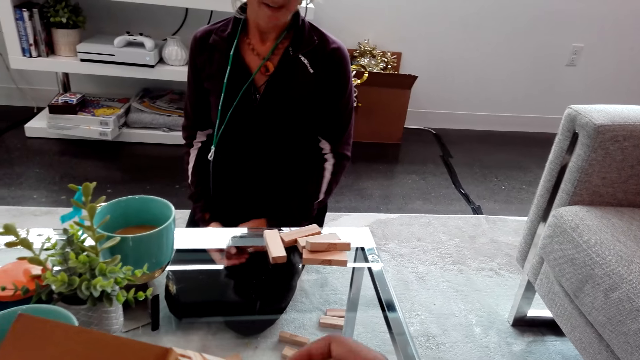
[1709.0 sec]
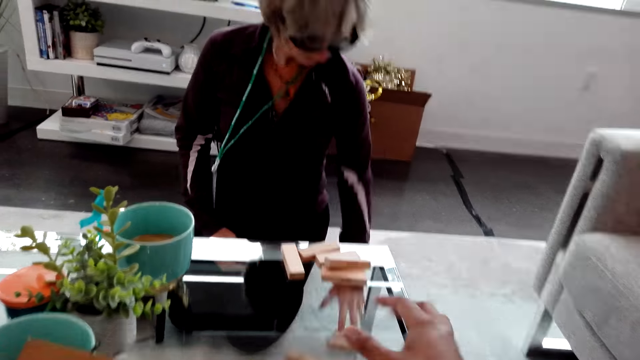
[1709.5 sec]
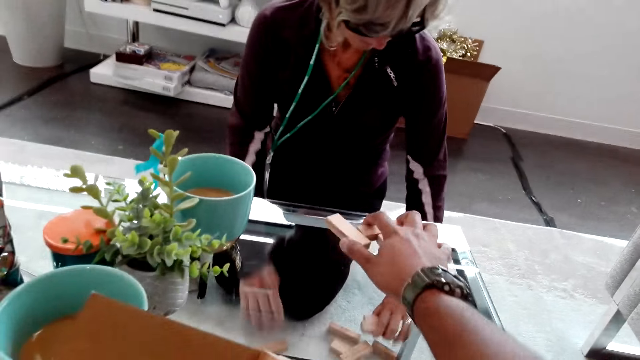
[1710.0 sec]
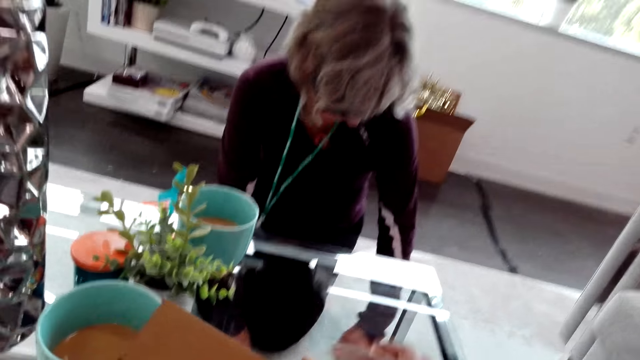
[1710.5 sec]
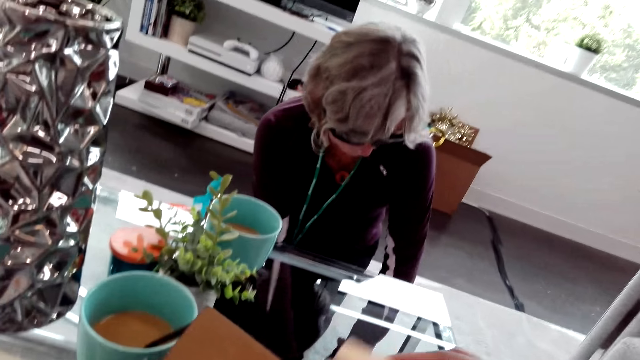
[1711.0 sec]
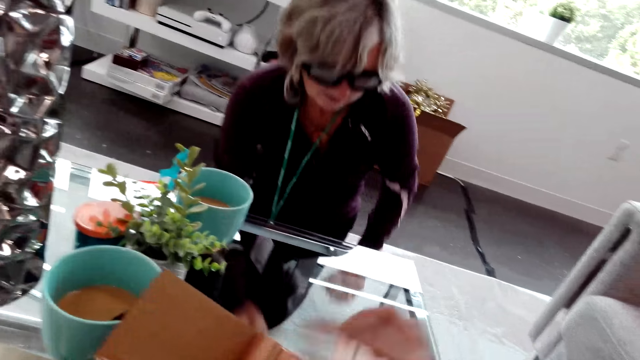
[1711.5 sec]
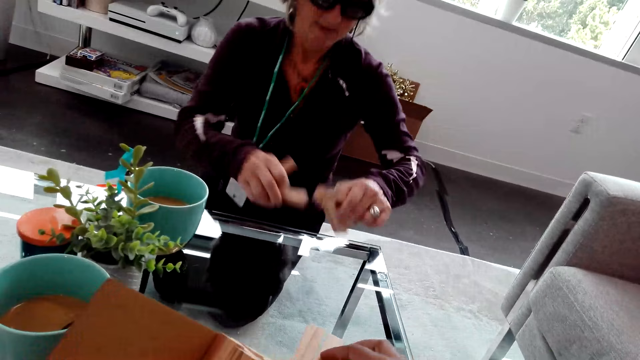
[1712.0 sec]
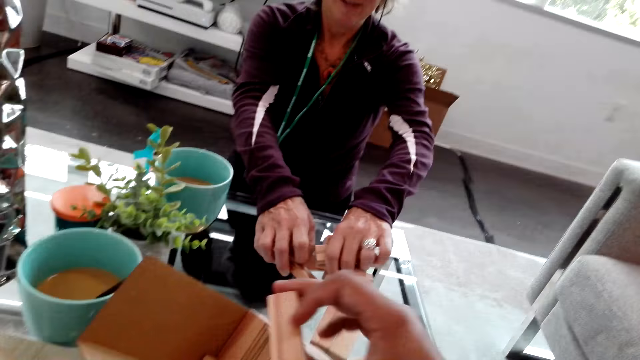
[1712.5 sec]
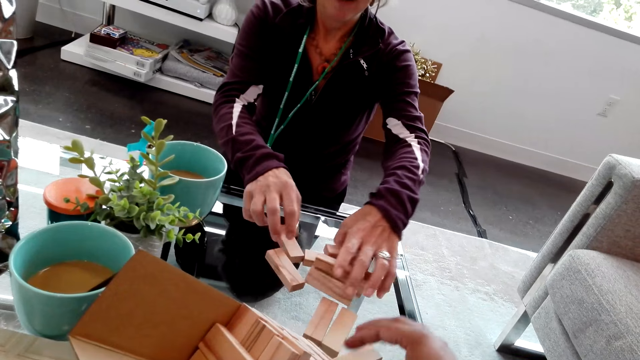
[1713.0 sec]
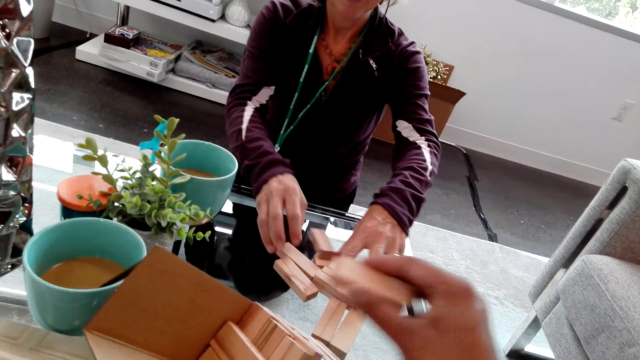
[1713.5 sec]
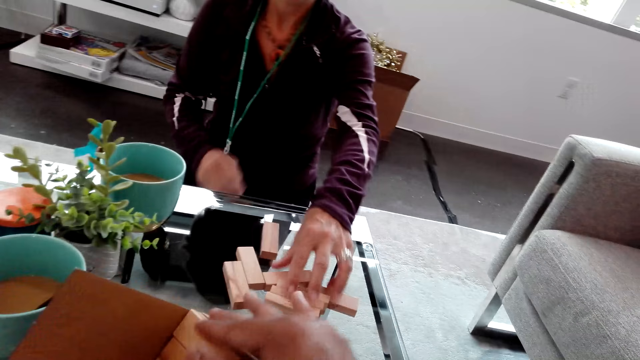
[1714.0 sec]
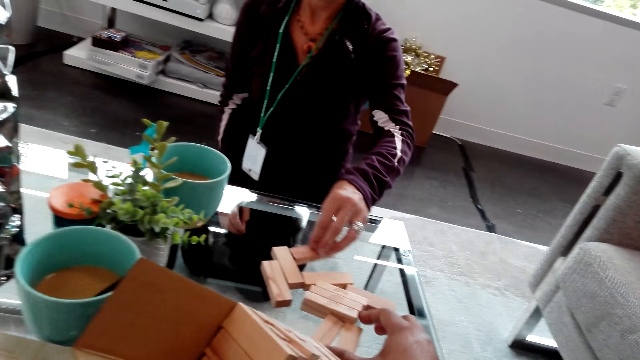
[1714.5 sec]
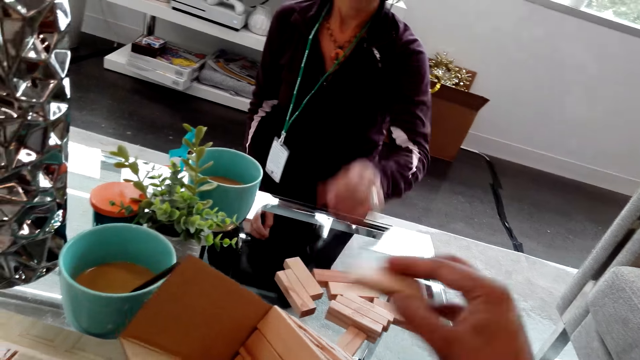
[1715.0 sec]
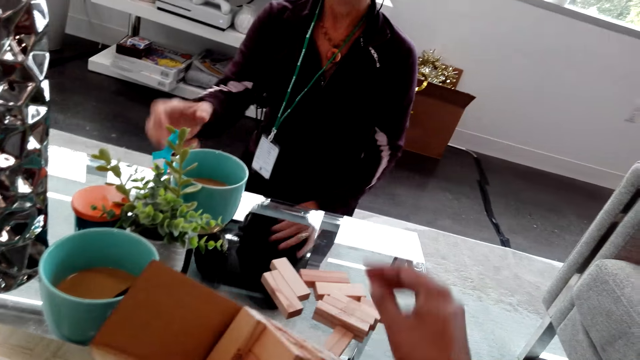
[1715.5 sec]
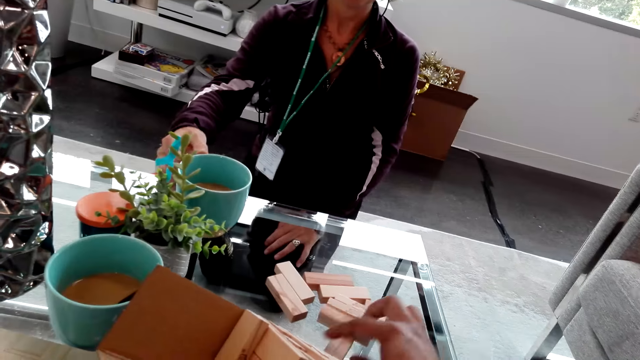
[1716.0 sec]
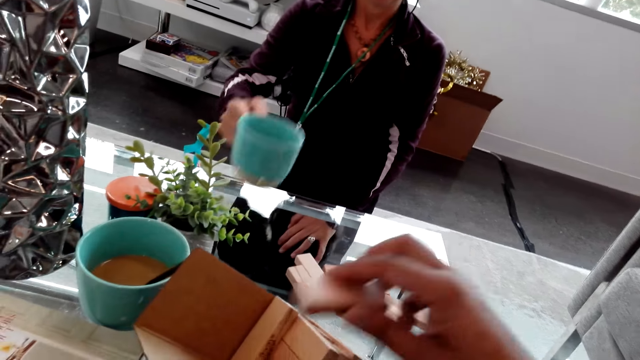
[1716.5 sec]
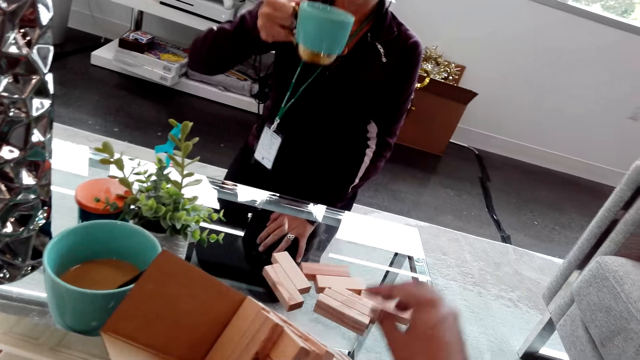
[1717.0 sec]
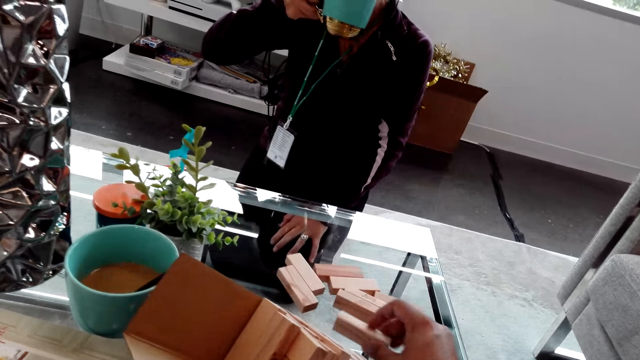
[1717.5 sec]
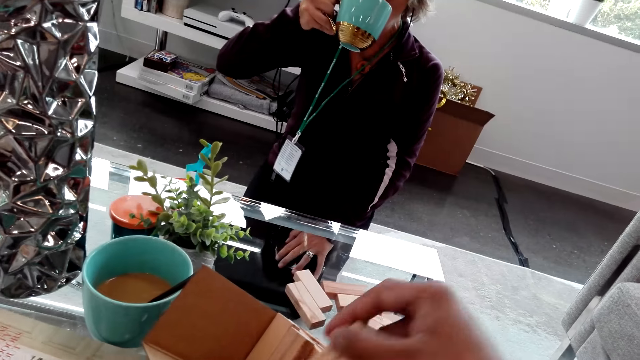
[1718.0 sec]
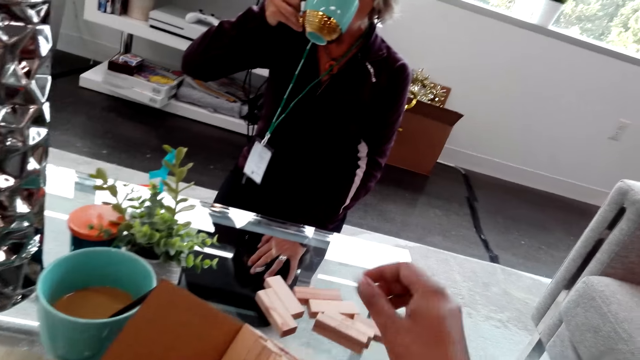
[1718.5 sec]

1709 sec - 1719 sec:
The camera wearer fits the blocks in the tower. They pull the jenga pieces on the table. A lady collects the blocks on the carpet. The camera wearer takes blocks from the table and fits the blocks in the tower. The lady puts the blocks on the table, lets go of the blocks on the table and picks up a coffee cup on the table. The camera wearer takes blocks from the table. The lady takes a sip of coffee from the cup. The camera wearer fits the blocks in the tower.

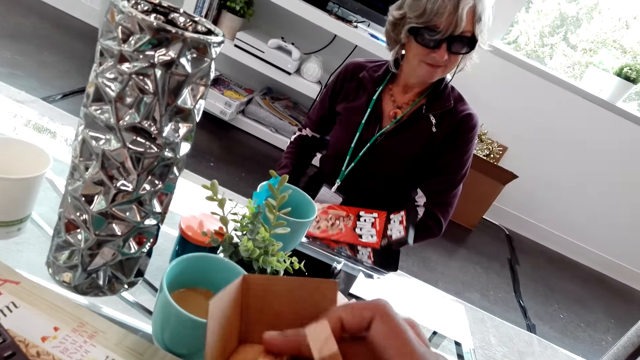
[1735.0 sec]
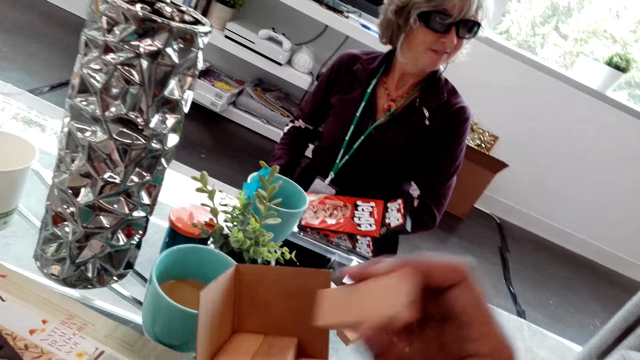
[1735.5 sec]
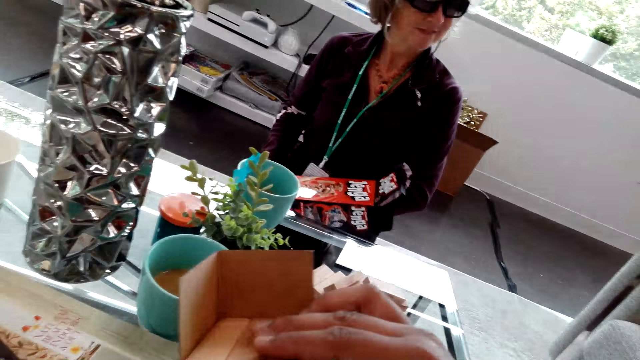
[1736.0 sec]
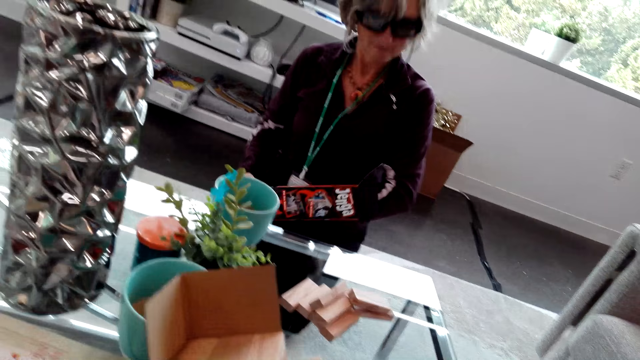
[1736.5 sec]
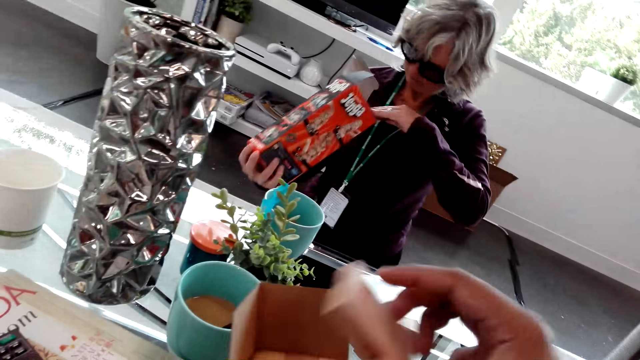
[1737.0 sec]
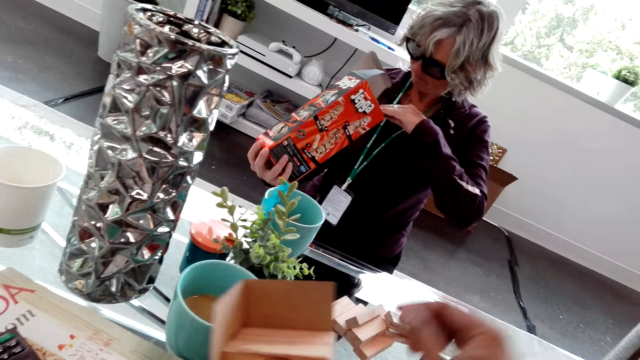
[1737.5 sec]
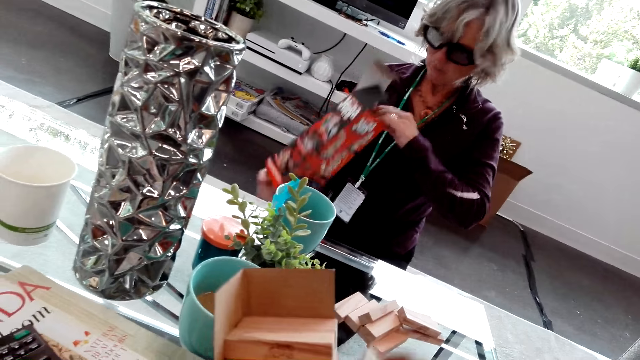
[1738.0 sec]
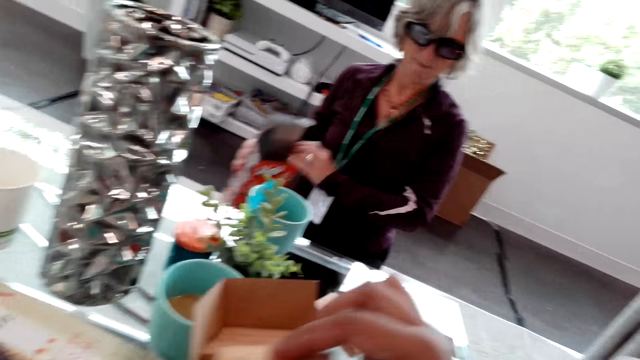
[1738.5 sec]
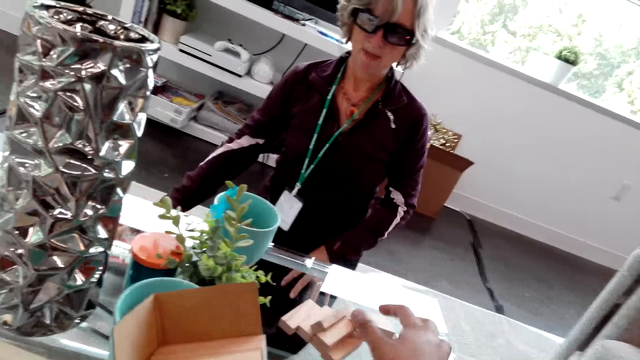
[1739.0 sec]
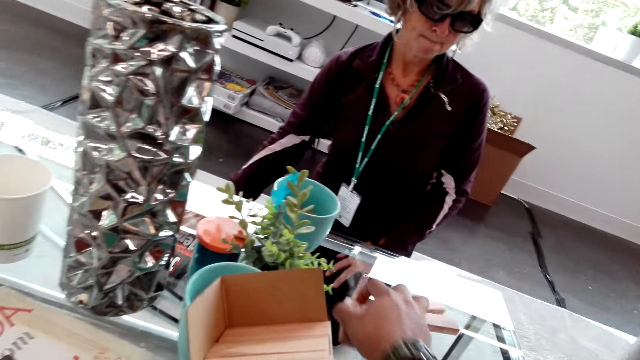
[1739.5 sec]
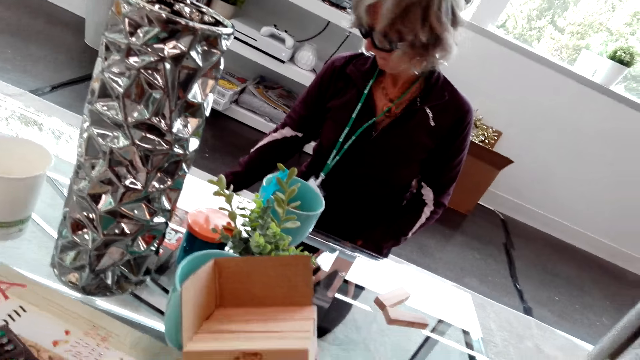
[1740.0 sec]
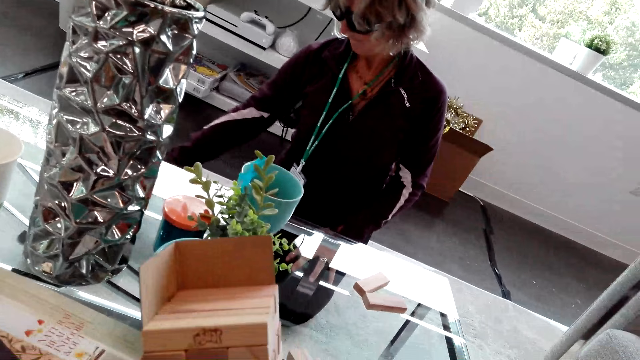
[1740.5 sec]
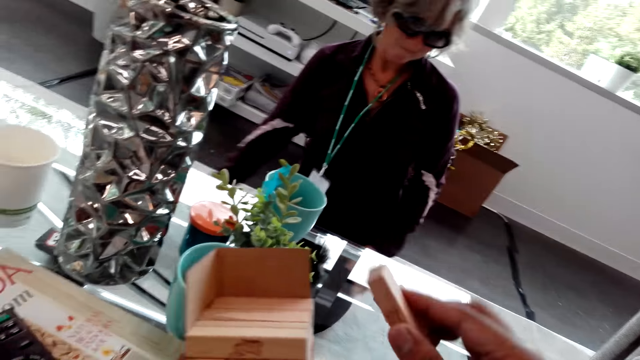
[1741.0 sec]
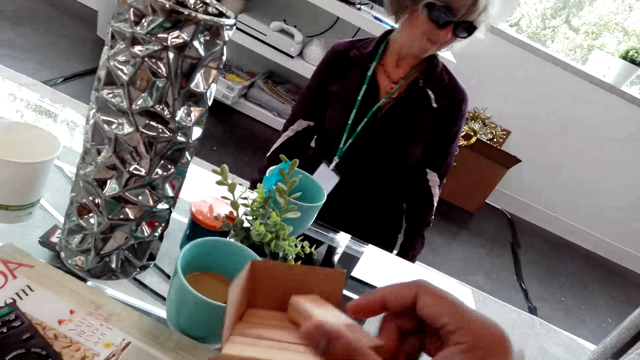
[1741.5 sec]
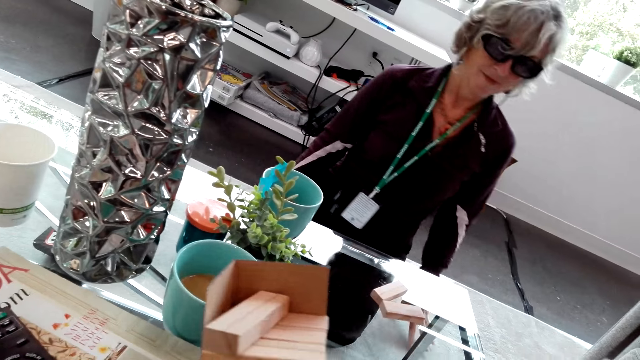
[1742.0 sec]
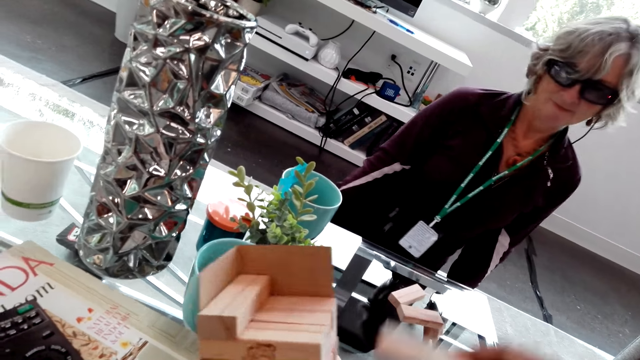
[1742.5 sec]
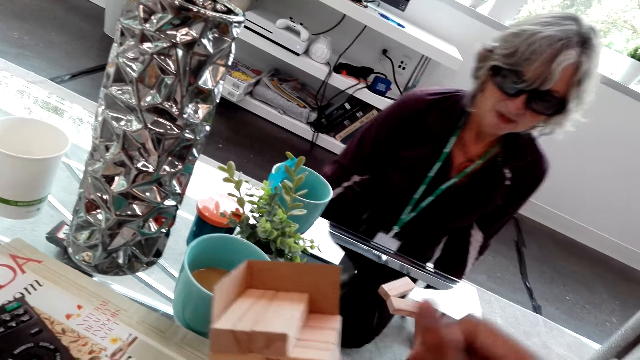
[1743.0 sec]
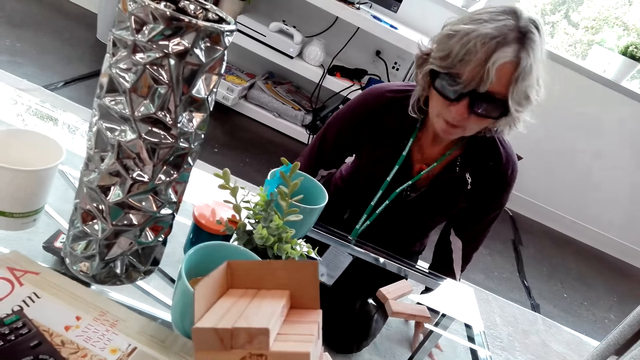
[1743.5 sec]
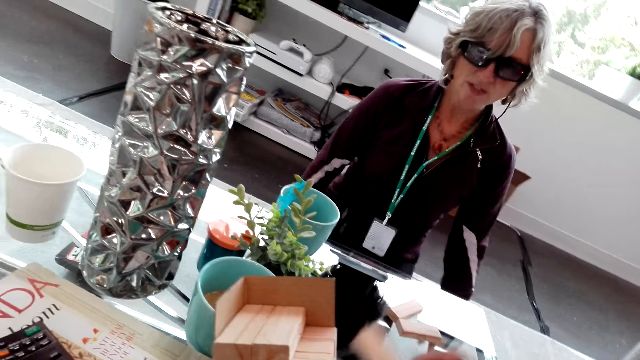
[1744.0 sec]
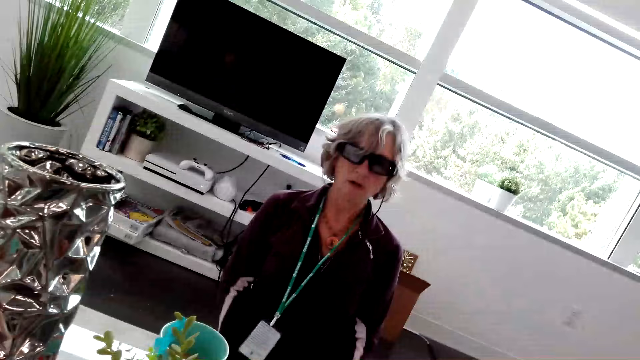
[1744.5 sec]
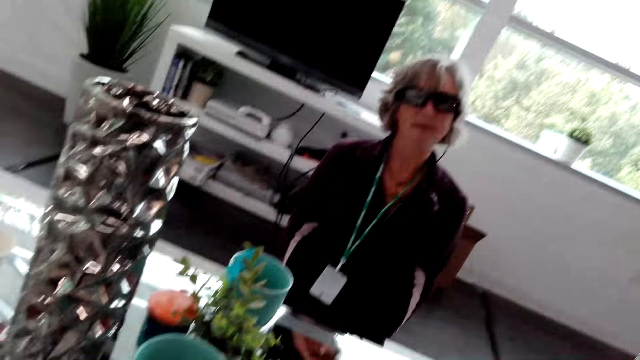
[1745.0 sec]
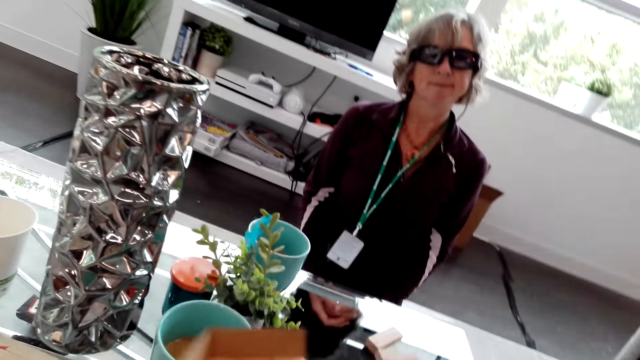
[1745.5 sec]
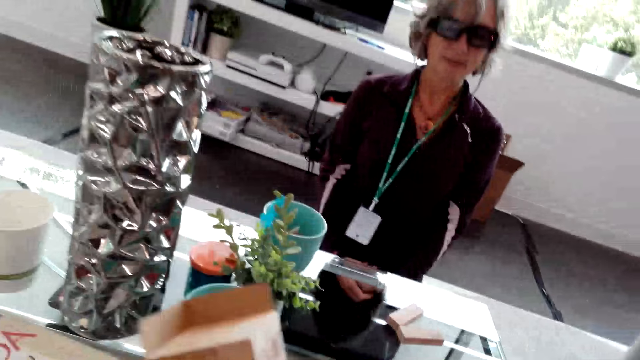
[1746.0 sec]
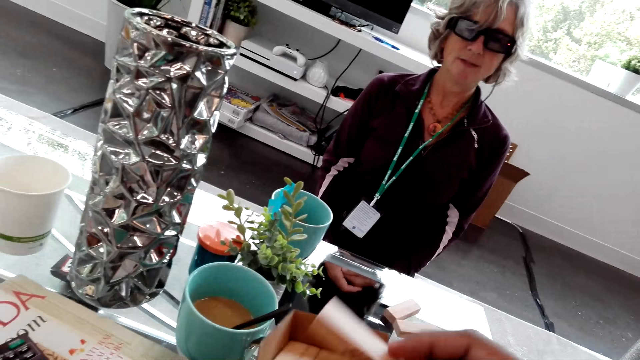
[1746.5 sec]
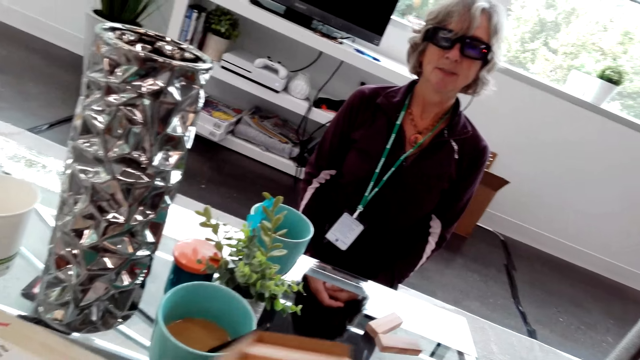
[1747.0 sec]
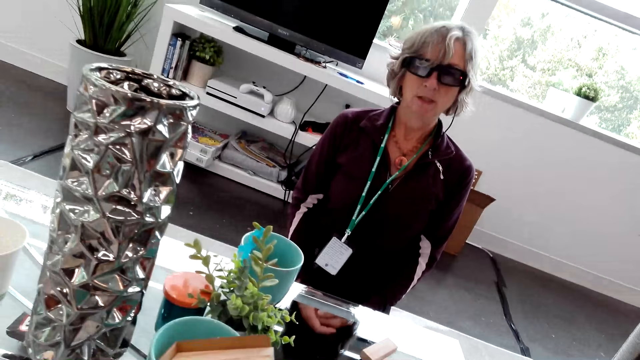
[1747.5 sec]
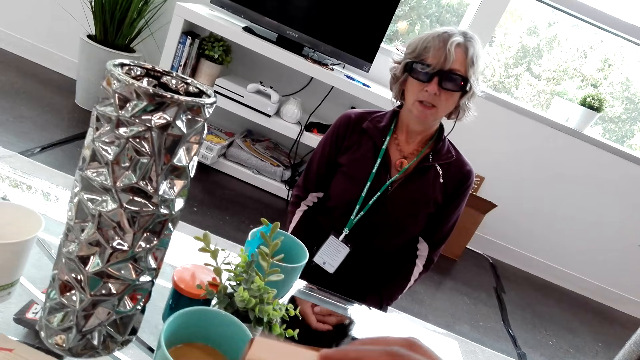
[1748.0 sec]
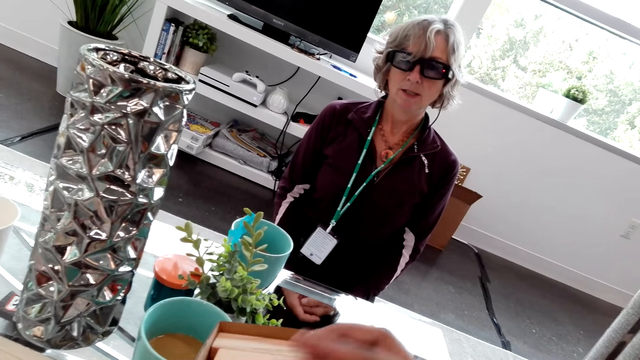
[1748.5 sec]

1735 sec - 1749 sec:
The camera wearer puts the block on the tower. A lady looks inside the box and puts the jenga box on the floor. The camera wearer piles blocks on the tower. They pull blocks on the table and pile the blocks on the tower. The lady speaks to the camera wearer. The camera wearer speaks to the lady.
